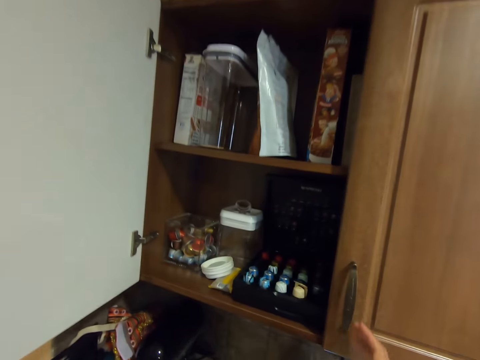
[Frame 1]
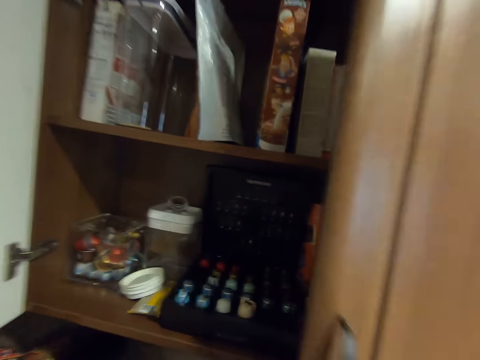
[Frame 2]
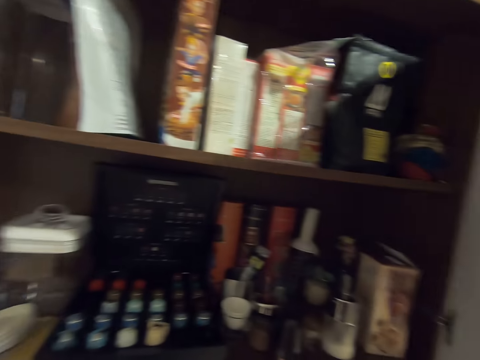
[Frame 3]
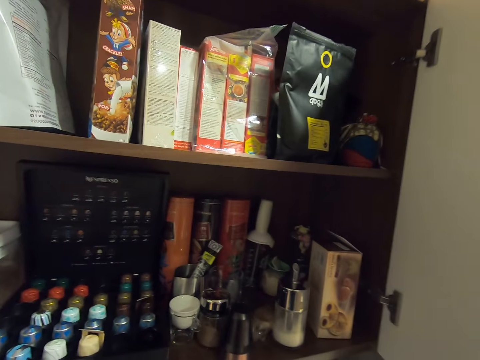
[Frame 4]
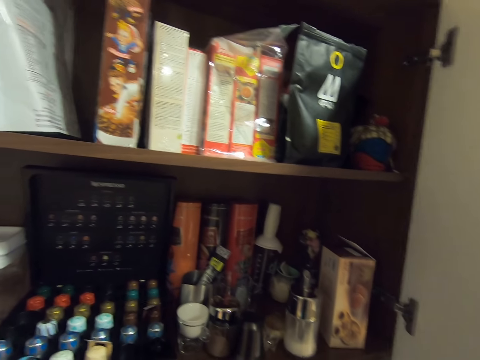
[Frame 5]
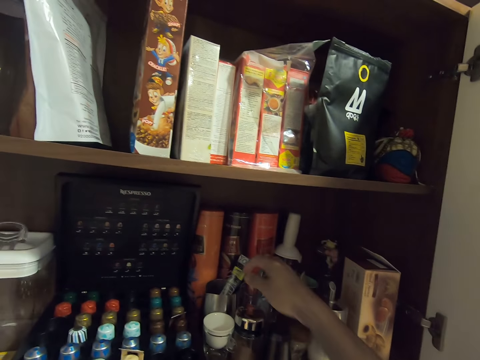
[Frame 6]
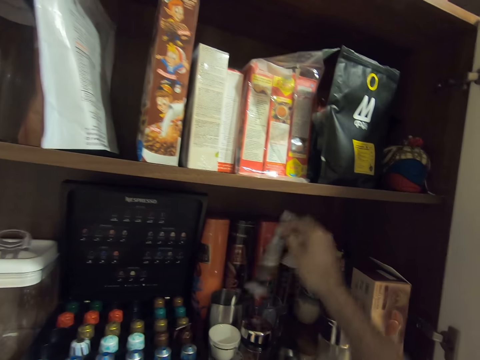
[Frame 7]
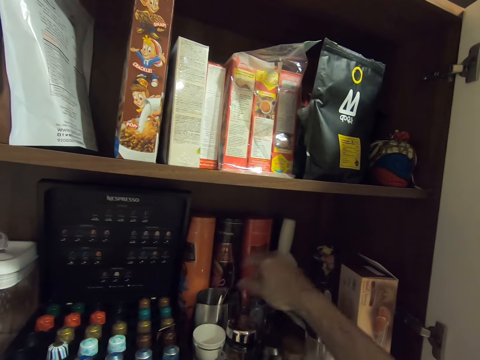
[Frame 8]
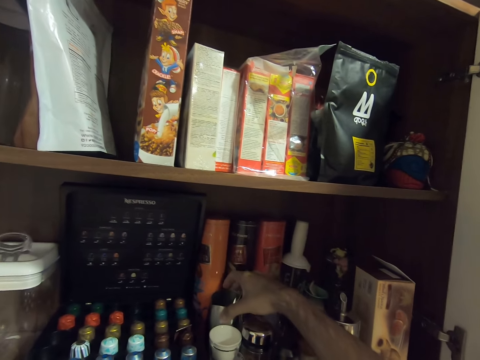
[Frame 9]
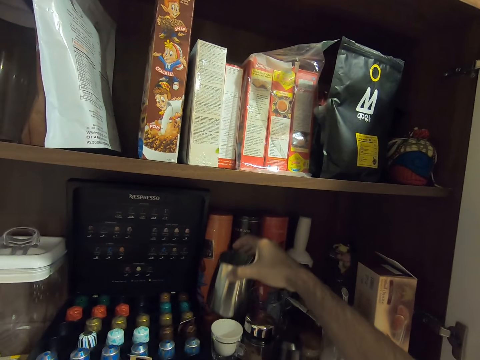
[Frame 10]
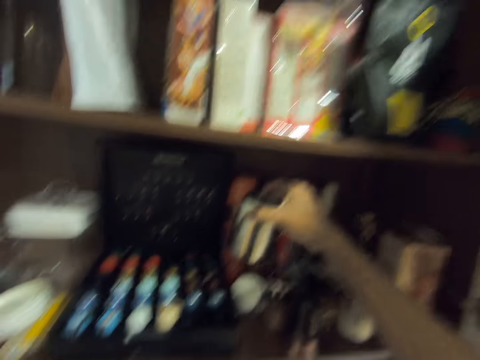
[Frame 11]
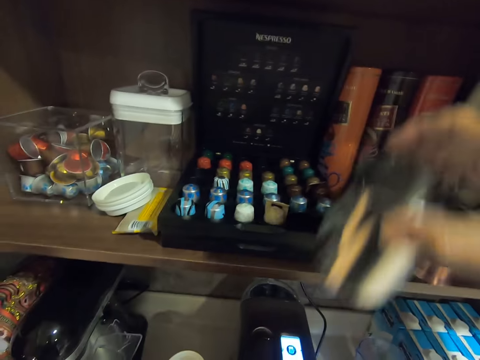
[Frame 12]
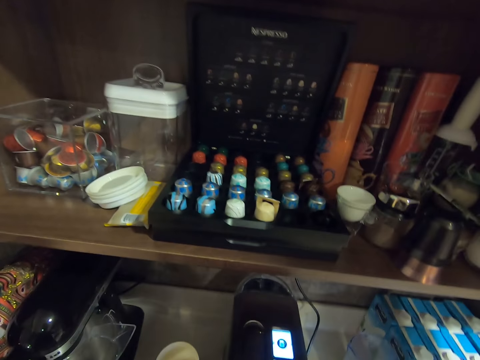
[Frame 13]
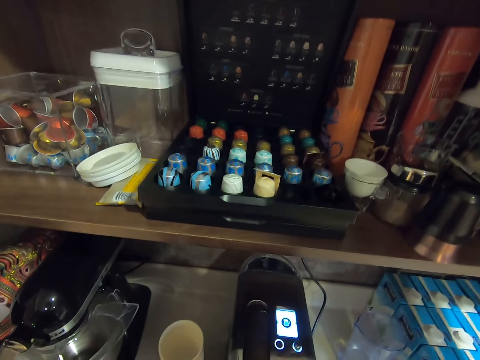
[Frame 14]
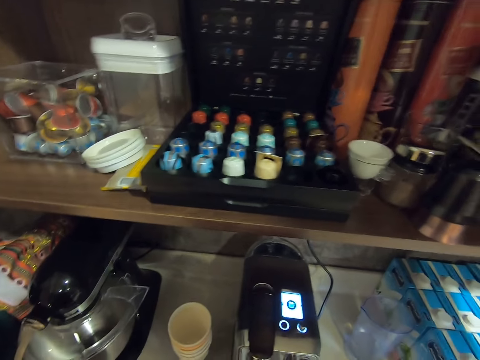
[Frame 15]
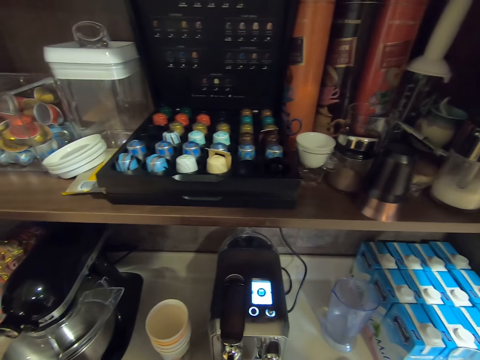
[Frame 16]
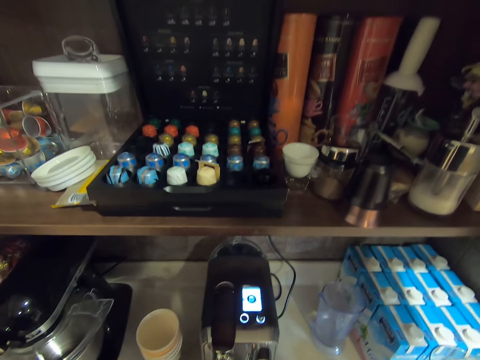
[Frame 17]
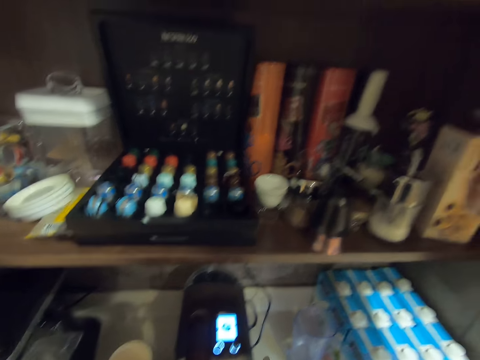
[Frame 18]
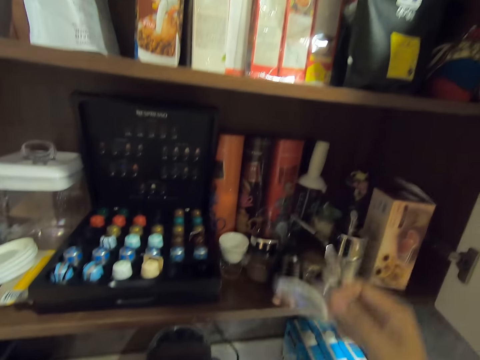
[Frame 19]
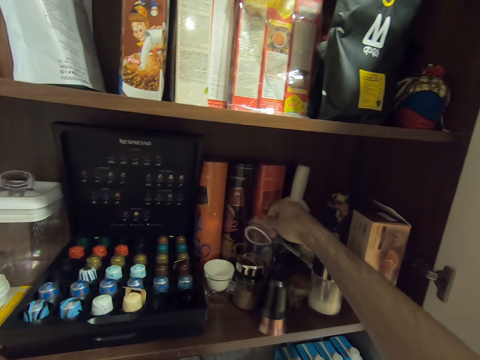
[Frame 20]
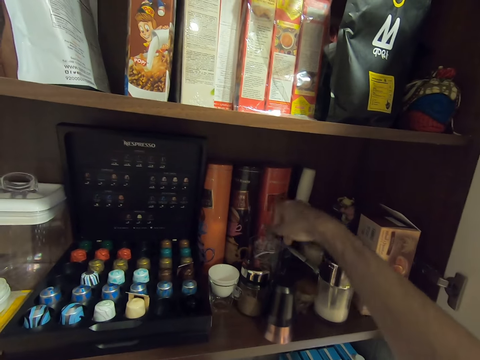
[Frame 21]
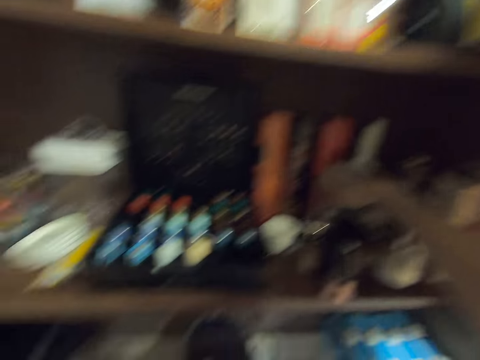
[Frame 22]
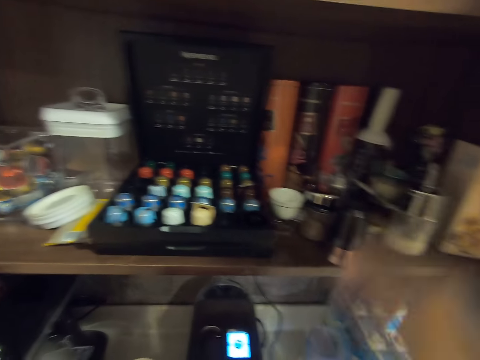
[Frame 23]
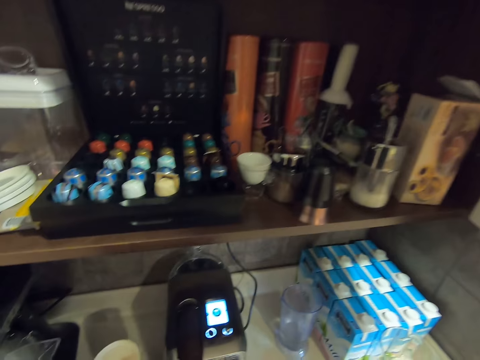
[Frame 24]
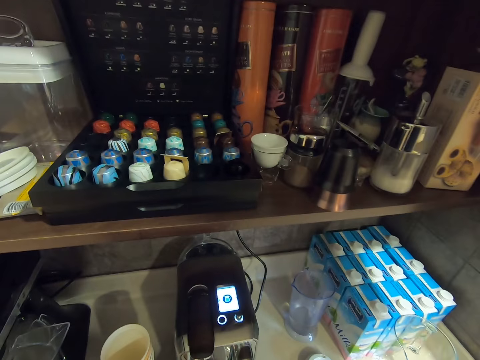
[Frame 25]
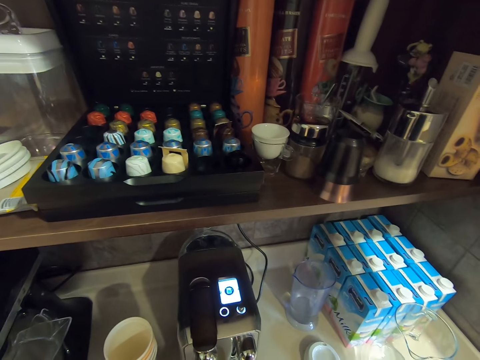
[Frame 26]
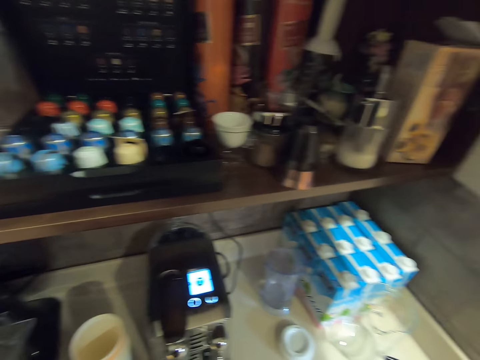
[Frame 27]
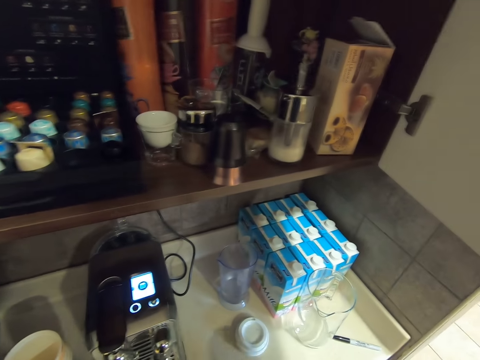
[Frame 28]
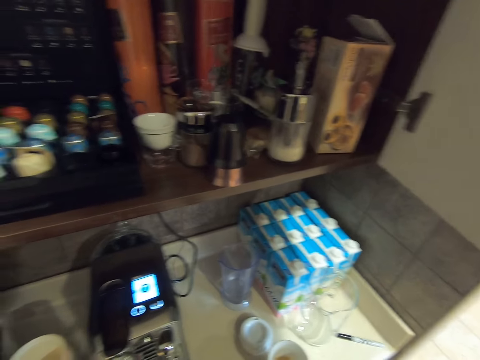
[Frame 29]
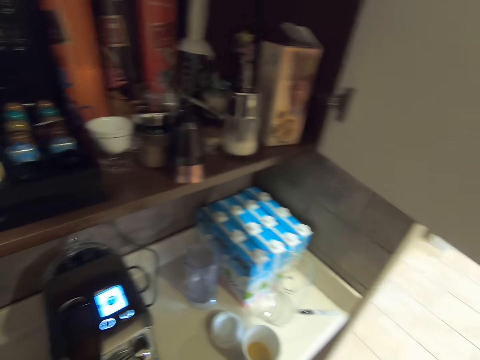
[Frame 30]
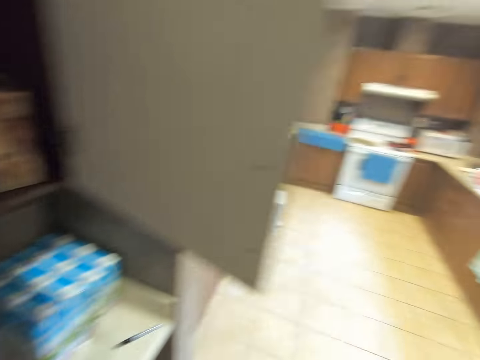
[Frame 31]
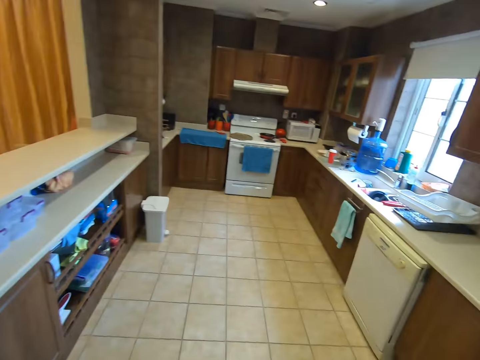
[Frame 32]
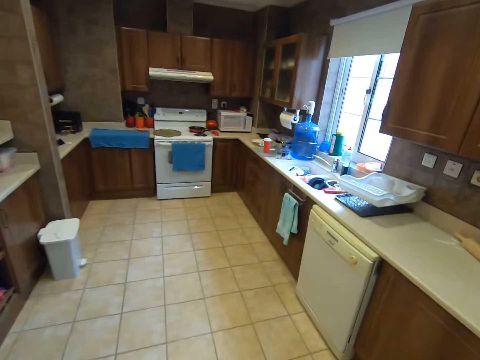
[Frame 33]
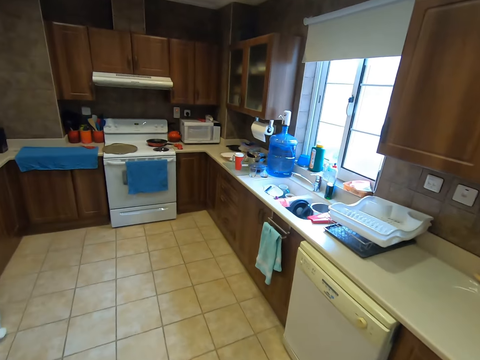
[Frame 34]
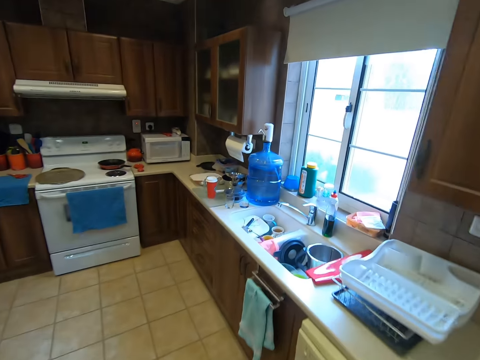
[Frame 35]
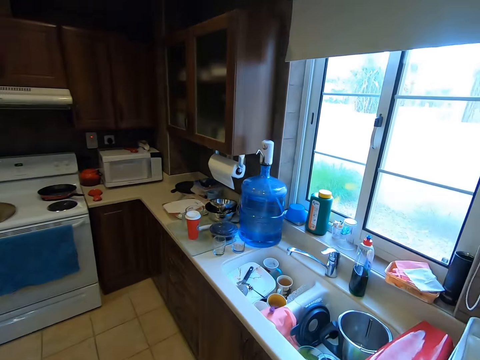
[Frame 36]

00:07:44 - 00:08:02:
The camera wearer opens one door of the cupboard or cabinet. They drop a spoon on the floor of the cabinet from a stainless cup. They pick something and put it aside. They carry the stainless cup. They take a metal glass. They return something in the cupboard. They put a disposable cup and a spoon inside a tumbler. They put the cup of tea on top of the kitchen cupboard. They drop the mug on the kitchen slab. They move to the sink.

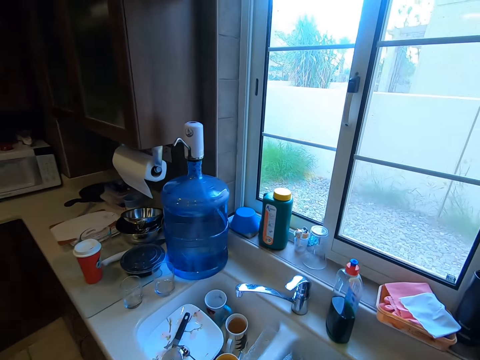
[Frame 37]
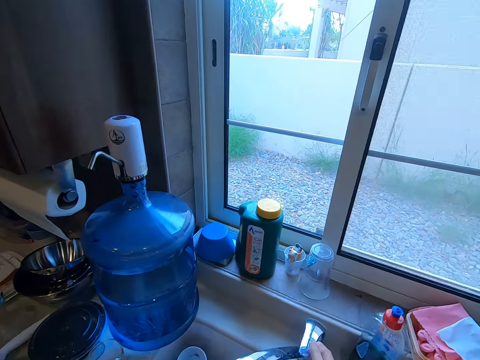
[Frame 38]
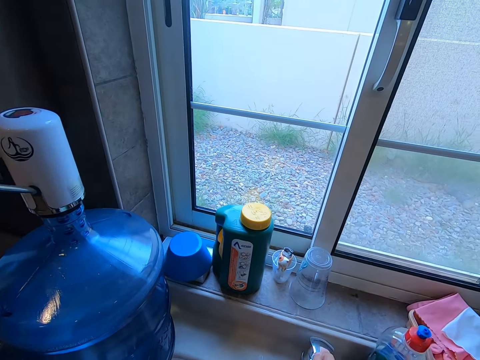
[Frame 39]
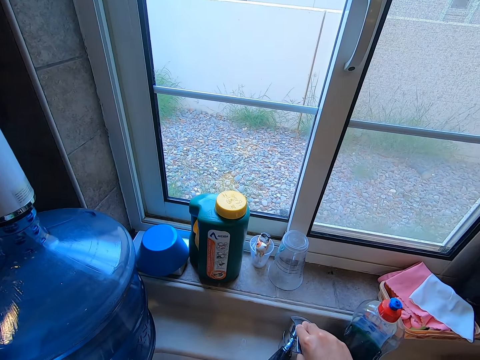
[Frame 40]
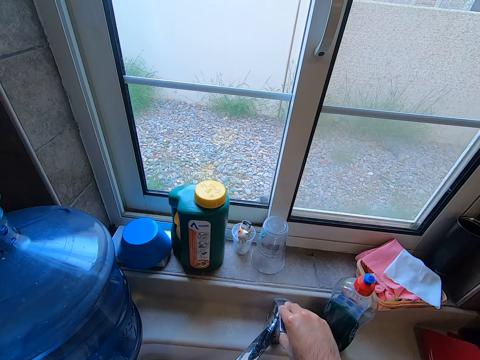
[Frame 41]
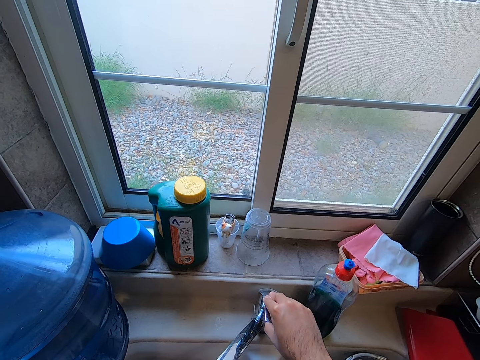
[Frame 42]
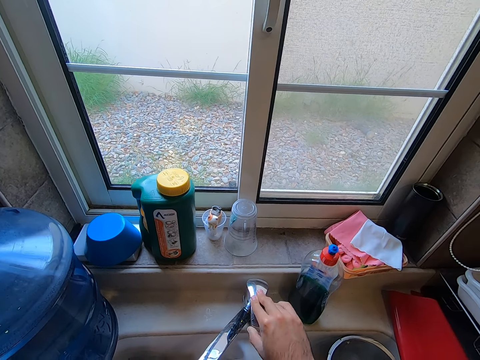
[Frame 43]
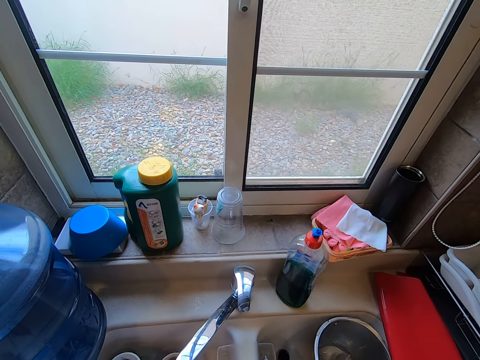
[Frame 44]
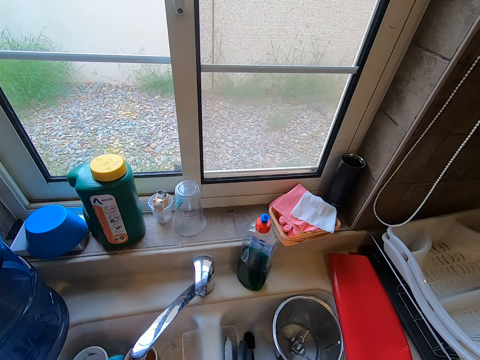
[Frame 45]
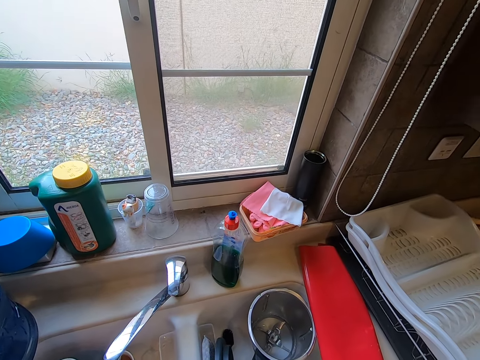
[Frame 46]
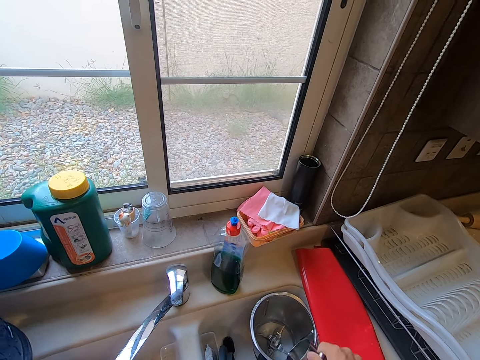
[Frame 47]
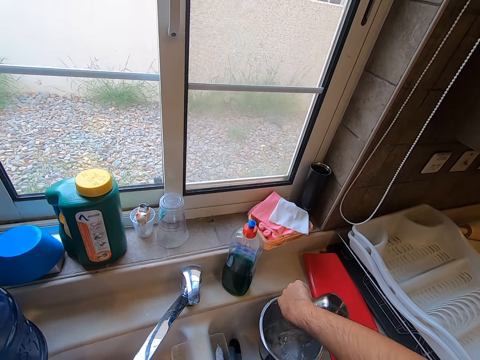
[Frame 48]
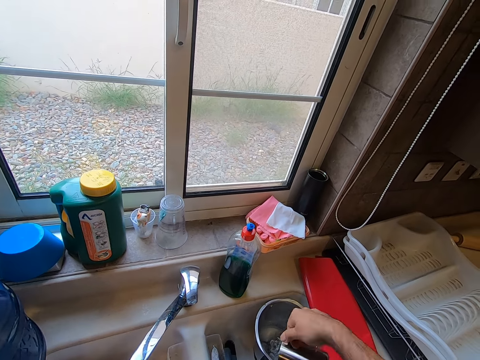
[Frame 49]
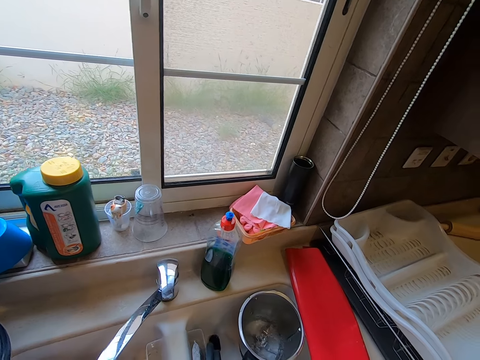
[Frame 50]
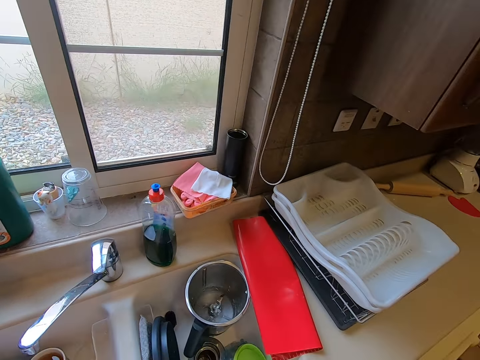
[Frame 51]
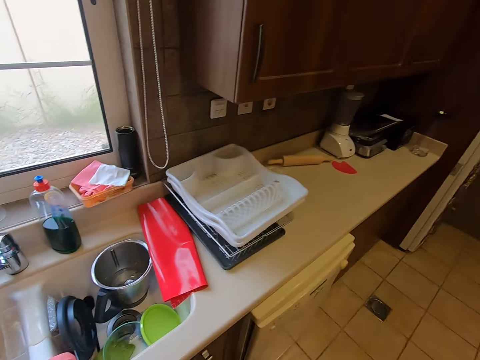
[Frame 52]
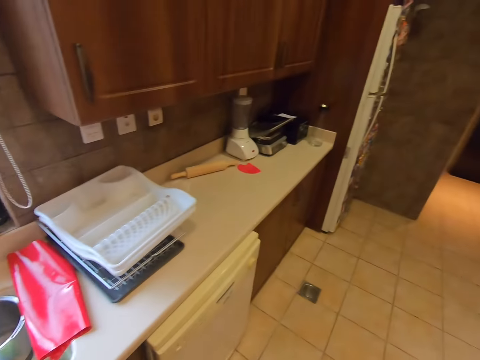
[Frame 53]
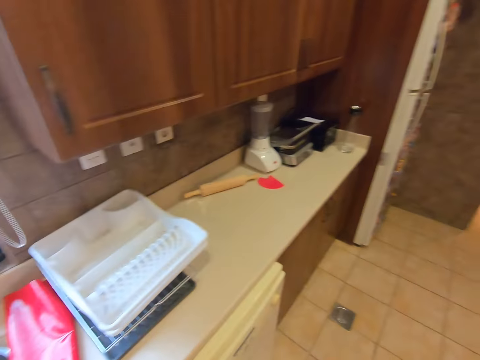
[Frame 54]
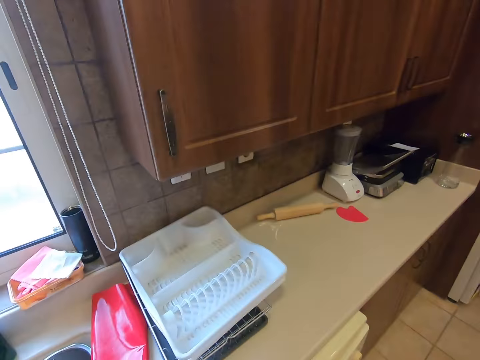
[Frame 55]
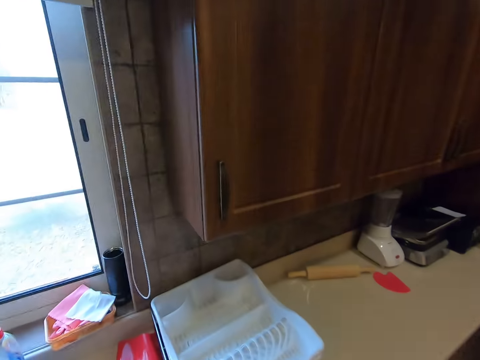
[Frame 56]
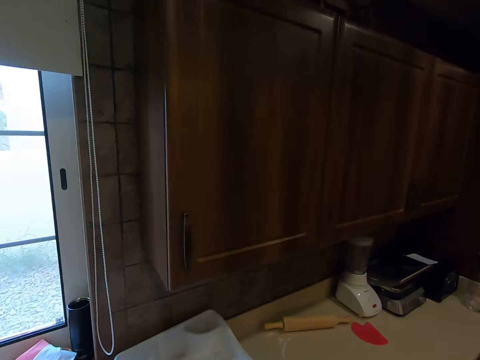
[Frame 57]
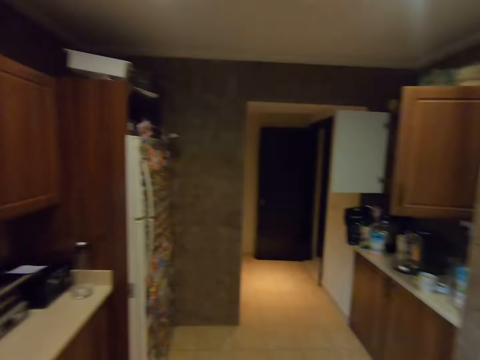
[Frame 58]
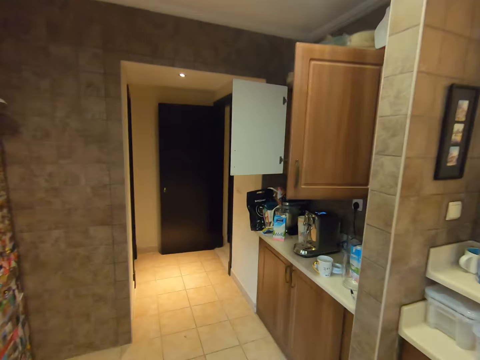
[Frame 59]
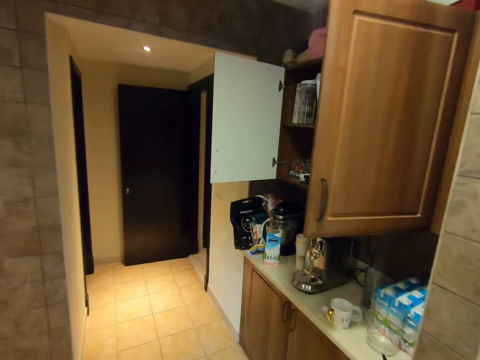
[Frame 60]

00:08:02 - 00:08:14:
The camera wearer turns on the sink tap to rinse the metal jar. They close the tap. They pour water from the stainless cup into the blender or bucket in the sink. They move to the tea making machine.
